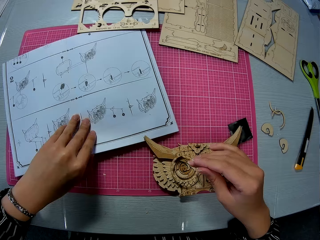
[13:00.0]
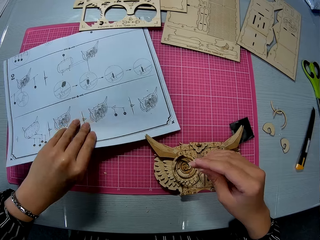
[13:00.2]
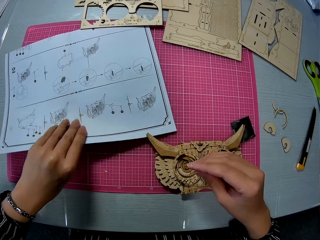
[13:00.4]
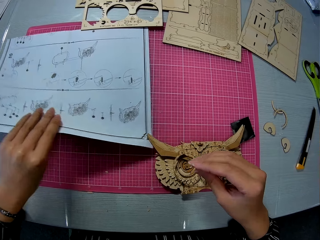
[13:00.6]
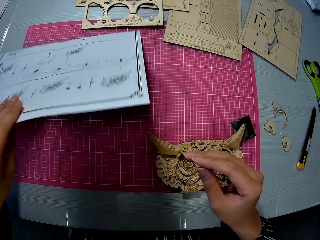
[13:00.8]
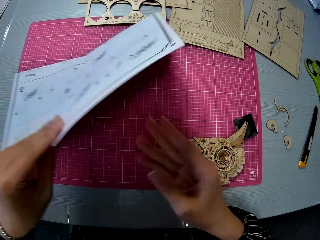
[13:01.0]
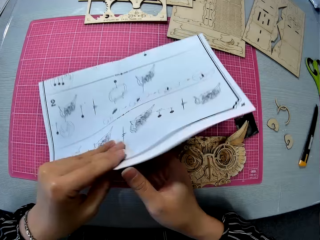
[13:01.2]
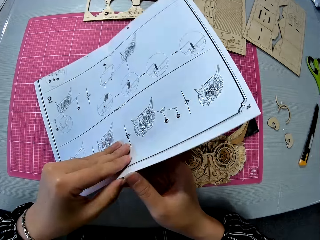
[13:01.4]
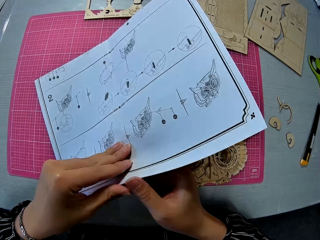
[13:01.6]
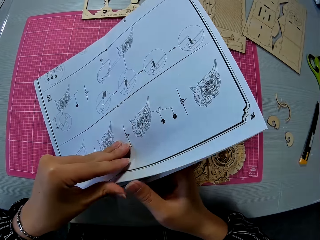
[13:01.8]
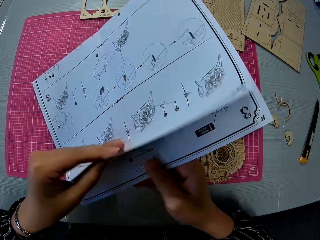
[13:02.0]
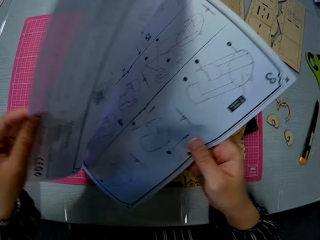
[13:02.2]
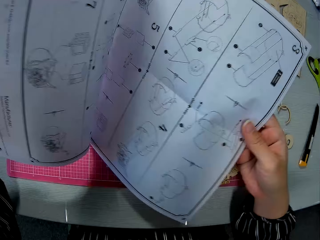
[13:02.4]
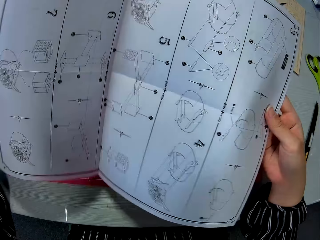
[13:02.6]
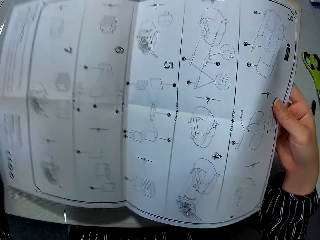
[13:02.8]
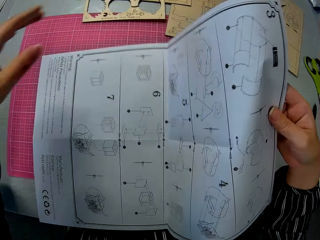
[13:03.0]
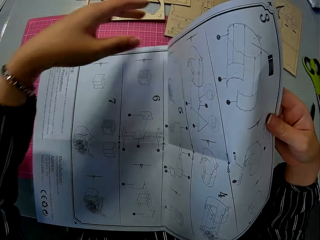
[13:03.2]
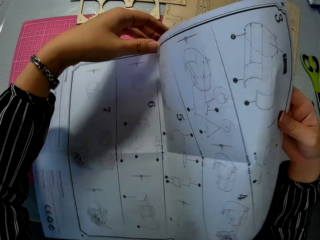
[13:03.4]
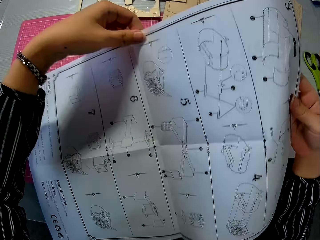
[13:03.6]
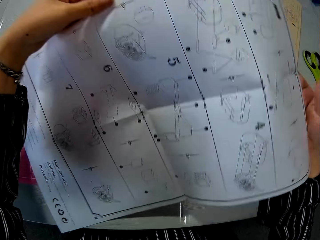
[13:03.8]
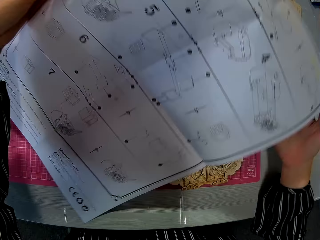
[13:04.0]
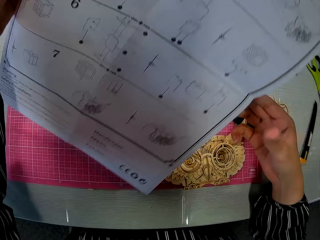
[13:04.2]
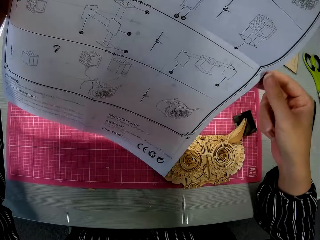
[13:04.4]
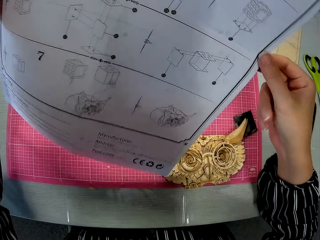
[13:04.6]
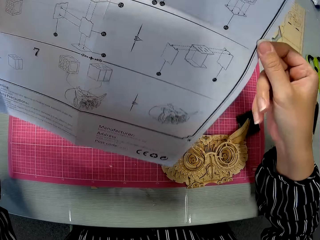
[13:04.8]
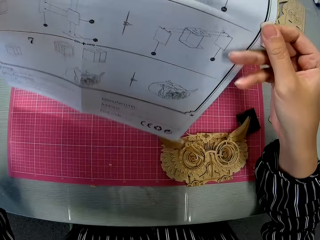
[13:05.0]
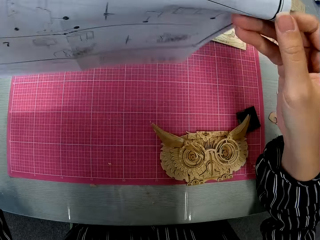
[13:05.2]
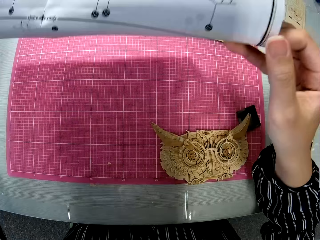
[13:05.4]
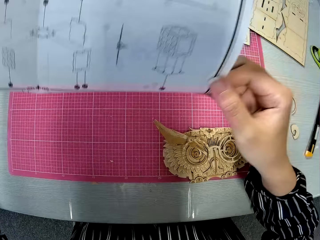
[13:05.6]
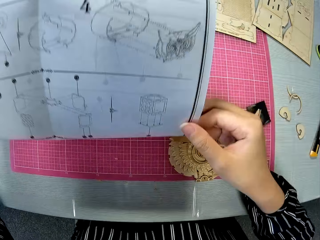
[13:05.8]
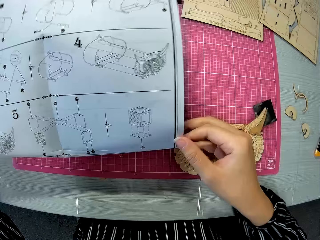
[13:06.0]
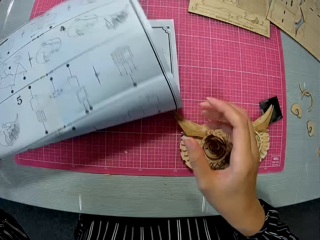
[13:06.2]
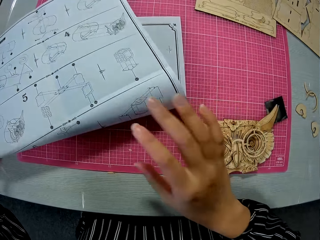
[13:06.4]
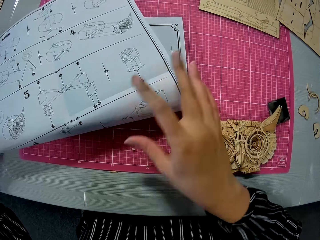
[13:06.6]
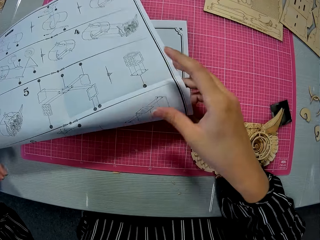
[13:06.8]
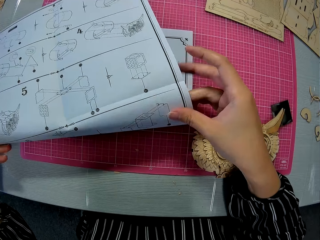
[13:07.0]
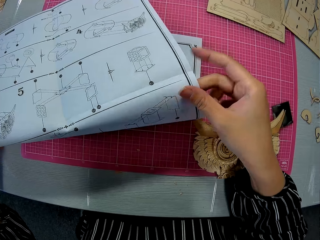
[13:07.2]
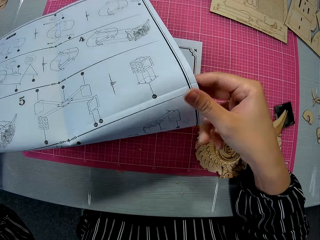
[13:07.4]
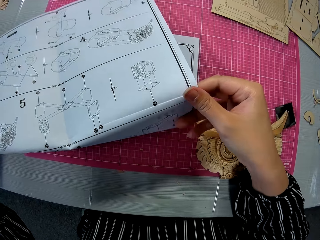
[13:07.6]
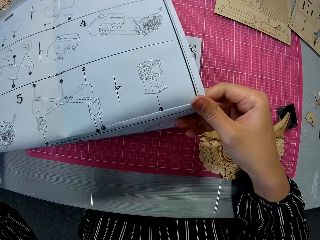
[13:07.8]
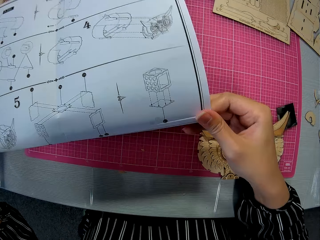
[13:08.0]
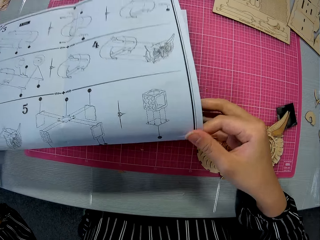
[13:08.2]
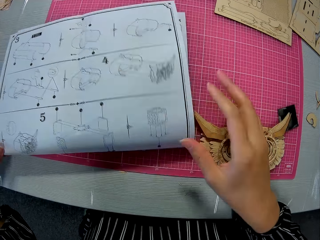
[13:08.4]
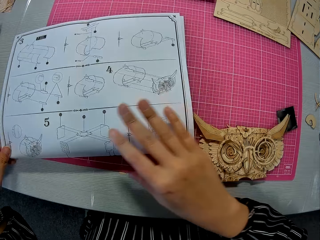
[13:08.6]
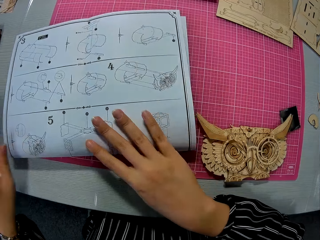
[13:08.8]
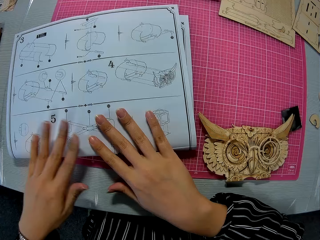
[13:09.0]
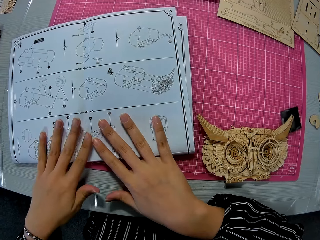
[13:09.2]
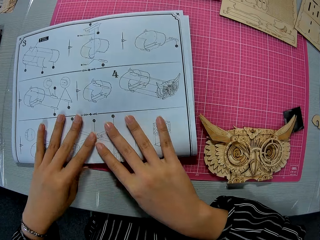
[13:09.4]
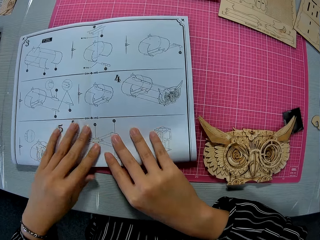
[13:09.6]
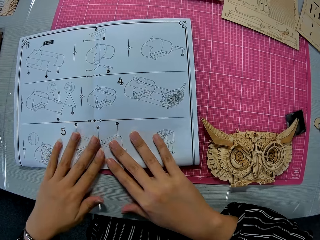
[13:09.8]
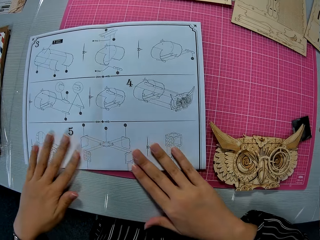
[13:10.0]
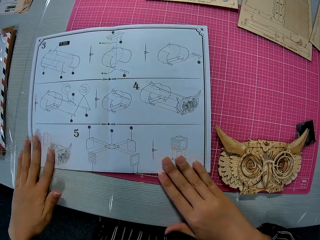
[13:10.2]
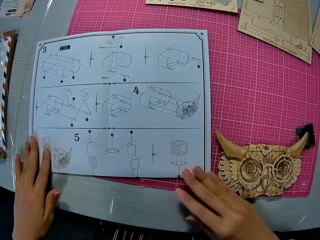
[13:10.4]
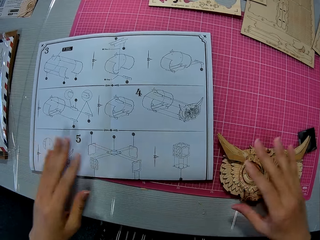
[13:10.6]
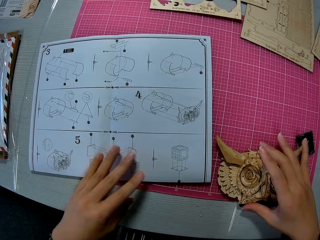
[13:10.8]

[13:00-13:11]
The camera wearer opens the paper instruction sheet or manual. They turn the manual. They fold the paper instruction sheet. They drop the paper instruction sheet on the cutting mat. They flatten the manual.

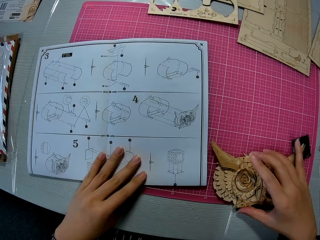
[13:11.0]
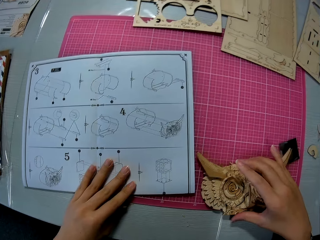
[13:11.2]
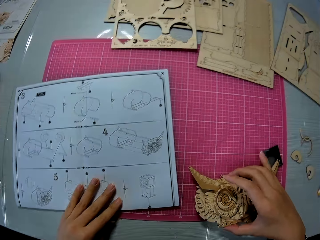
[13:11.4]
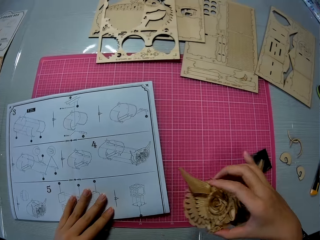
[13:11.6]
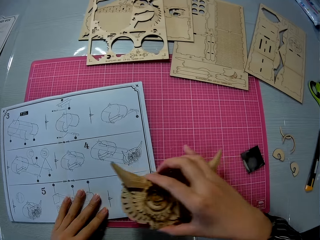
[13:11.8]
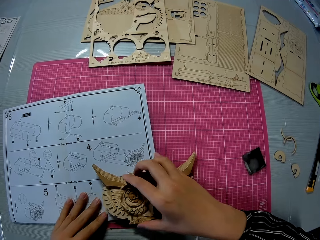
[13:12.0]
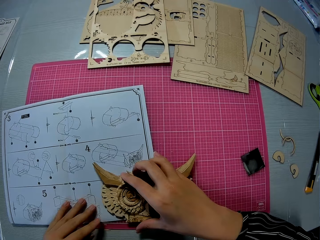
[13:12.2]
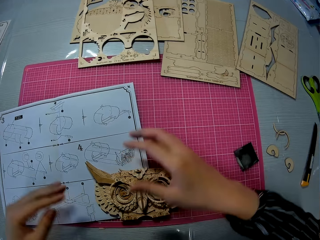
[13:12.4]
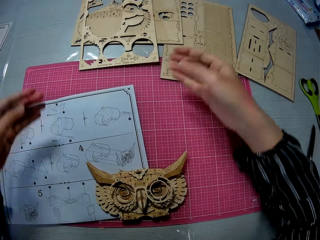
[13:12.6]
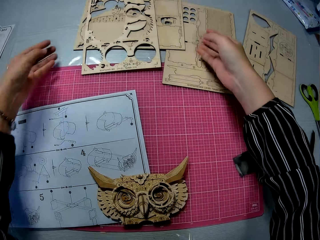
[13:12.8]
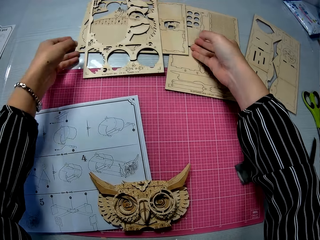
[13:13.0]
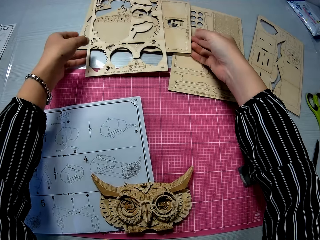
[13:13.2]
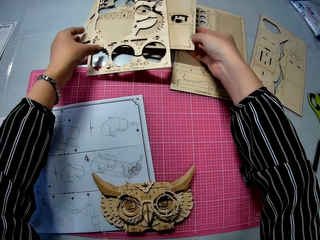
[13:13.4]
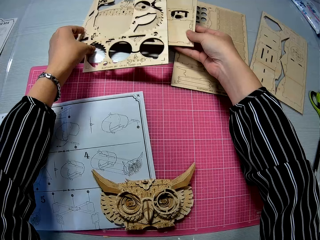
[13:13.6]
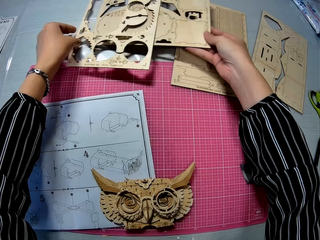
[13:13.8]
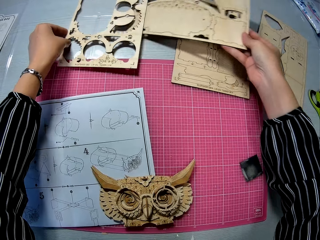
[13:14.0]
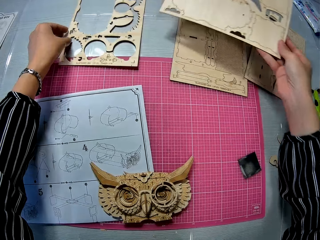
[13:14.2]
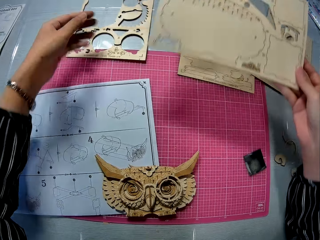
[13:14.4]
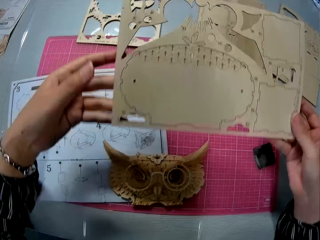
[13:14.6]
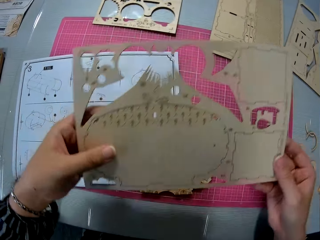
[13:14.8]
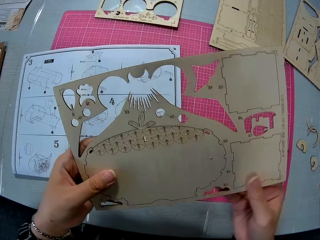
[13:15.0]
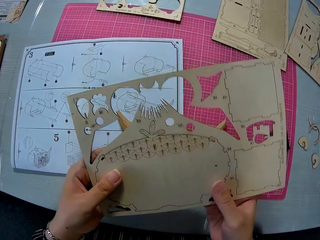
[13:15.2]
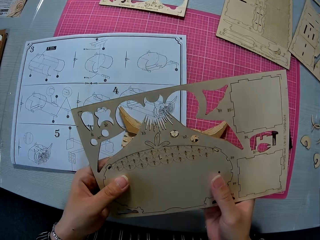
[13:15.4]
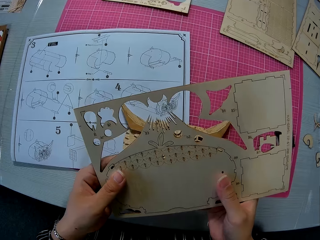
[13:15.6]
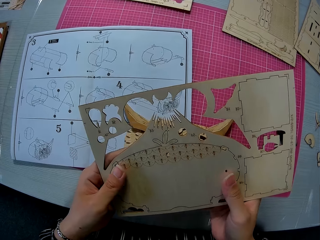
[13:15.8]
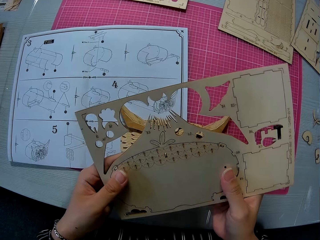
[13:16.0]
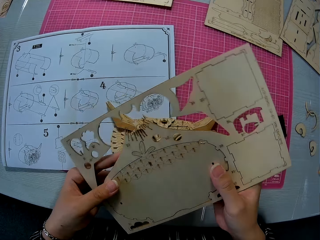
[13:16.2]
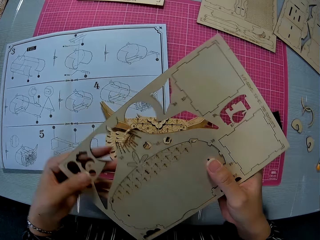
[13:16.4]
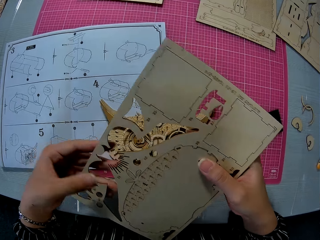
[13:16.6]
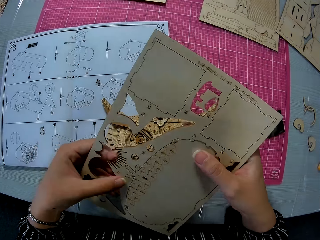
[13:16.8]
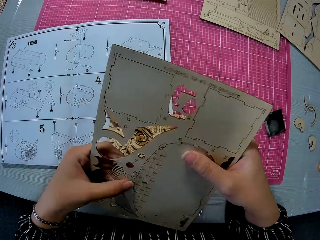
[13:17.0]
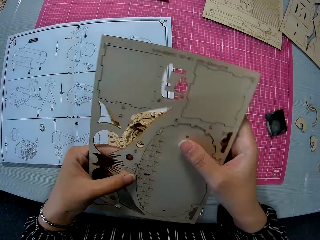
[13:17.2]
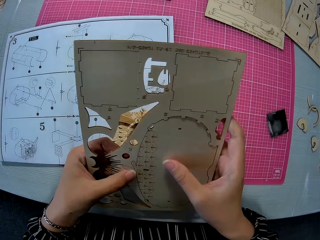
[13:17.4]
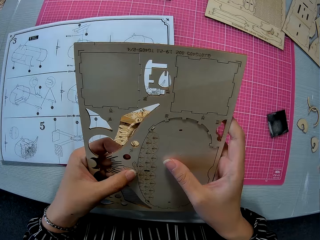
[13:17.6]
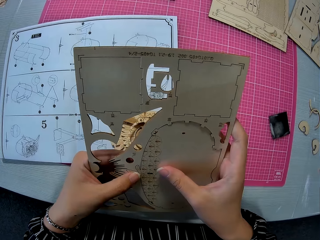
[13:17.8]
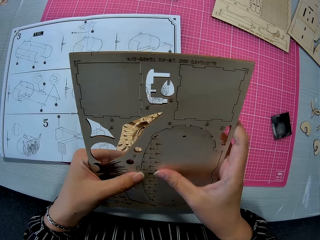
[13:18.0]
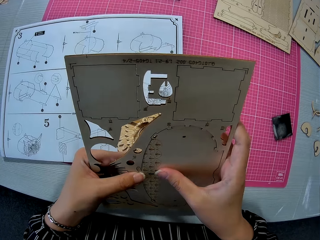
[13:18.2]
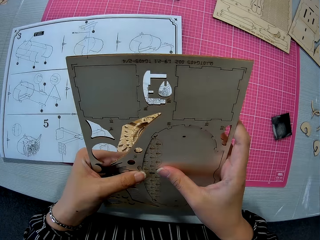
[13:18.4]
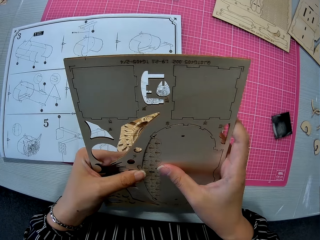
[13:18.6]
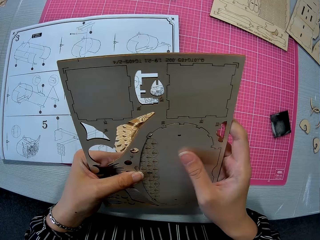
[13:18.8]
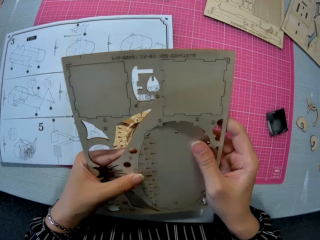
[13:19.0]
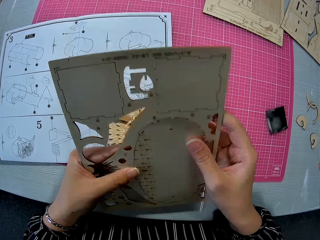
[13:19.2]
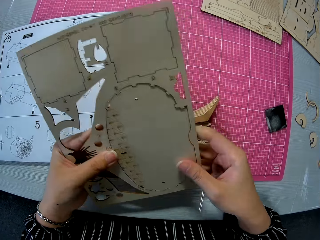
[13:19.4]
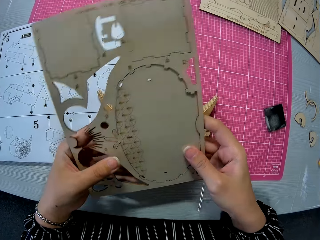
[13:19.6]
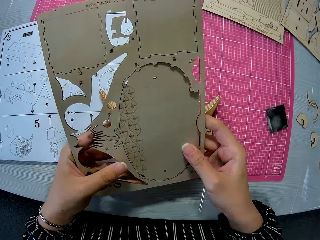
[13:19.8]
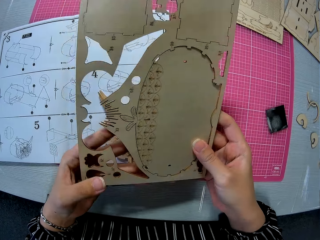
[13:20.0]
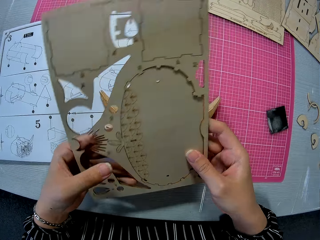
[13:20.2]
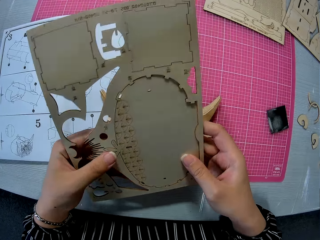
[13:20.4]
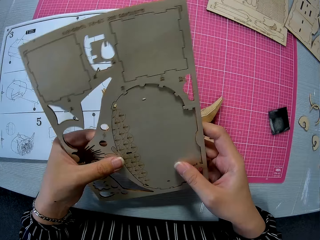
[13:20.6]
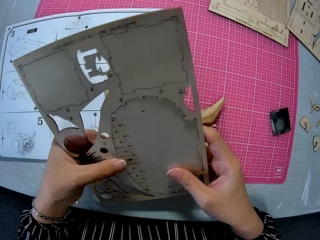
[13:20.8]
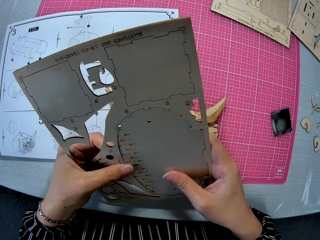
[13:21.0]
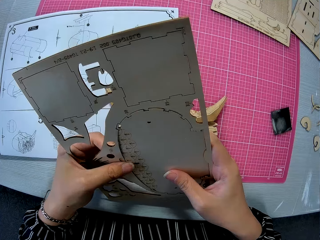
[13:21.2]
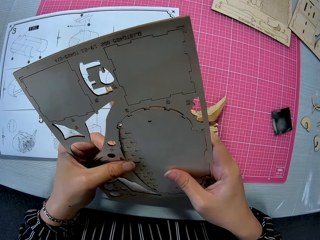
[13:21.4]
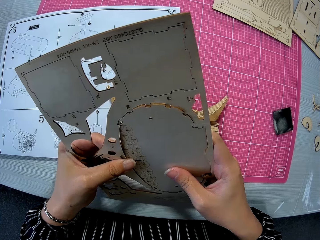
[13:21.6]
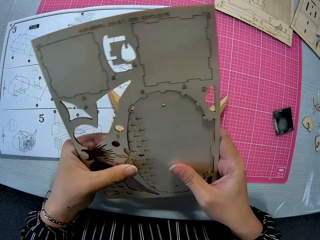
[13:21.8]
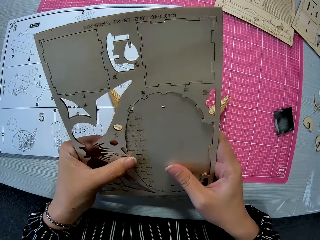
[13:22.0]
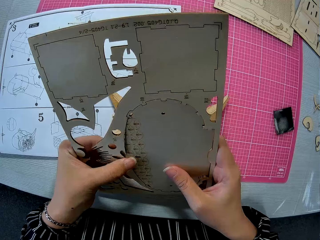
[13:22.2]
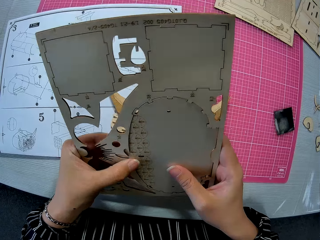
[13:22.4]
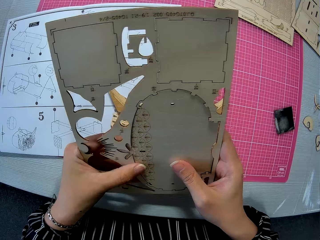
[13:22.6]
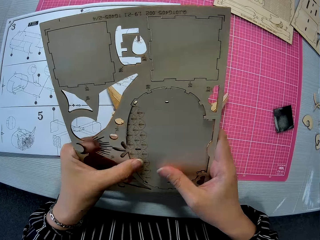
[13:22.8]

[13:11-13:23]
The camera wearer picks a piece of owl wood puzzle. They move the assembled wooden puzzle piece on the cutting mat to the paper instruction sheet. They remove a hand from the piece of owl wood puzzle. They pick a wooden puzzle sheet or laser cut craft kit on the table. They hold the laser cut craft kit. They turn the laser cut craft kit. They push out a wooden piece from the wooden sheet. They press the laser cut craft kit.
